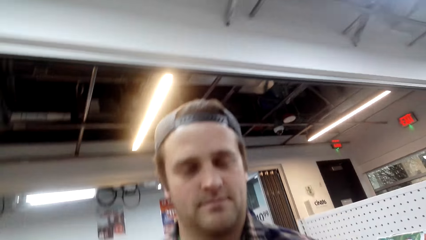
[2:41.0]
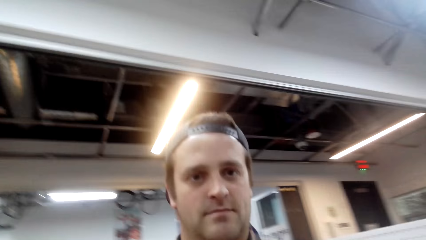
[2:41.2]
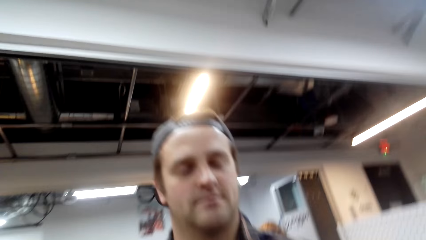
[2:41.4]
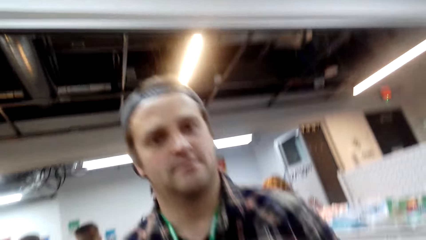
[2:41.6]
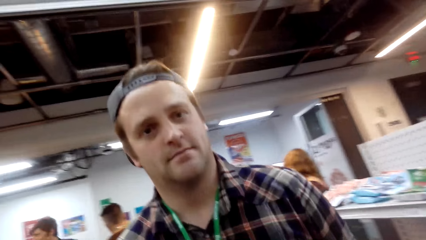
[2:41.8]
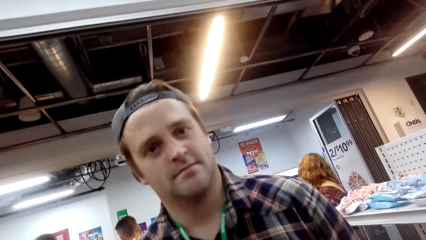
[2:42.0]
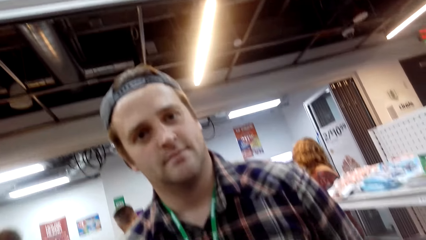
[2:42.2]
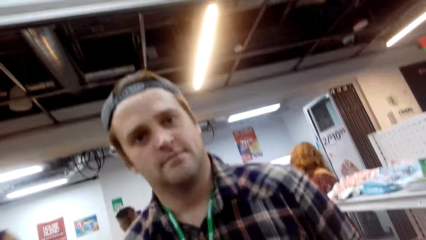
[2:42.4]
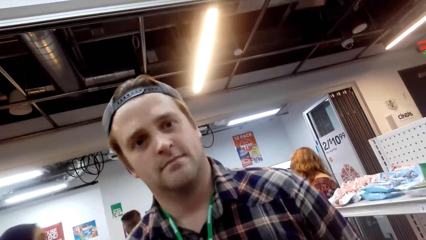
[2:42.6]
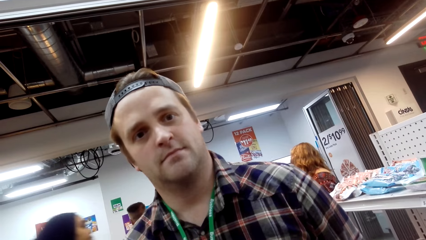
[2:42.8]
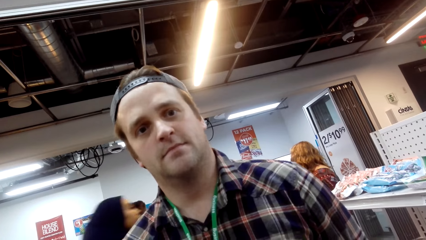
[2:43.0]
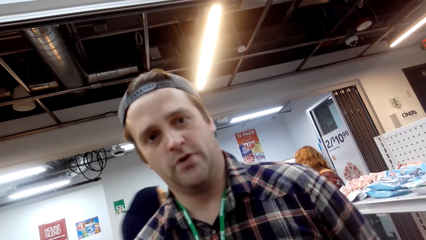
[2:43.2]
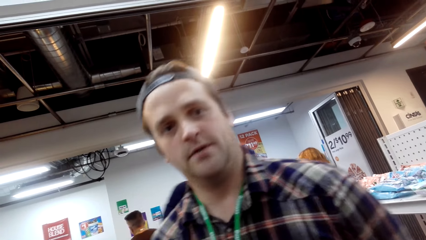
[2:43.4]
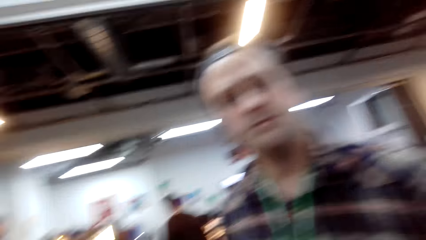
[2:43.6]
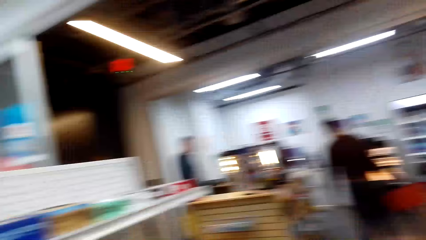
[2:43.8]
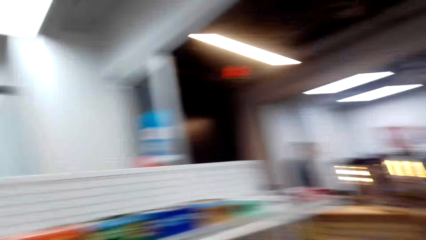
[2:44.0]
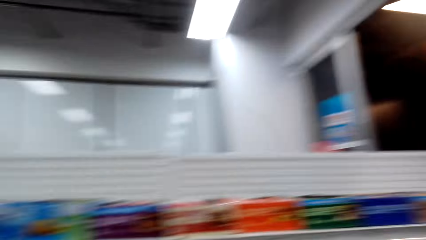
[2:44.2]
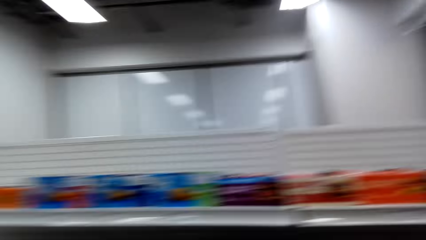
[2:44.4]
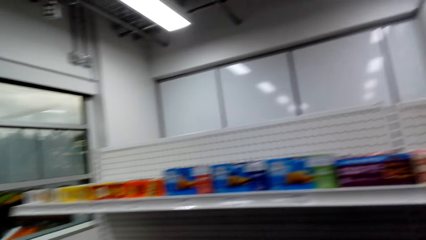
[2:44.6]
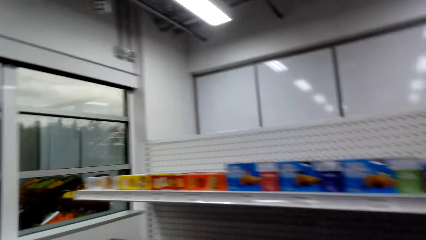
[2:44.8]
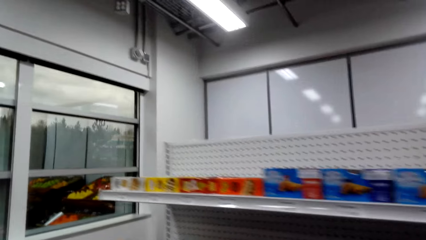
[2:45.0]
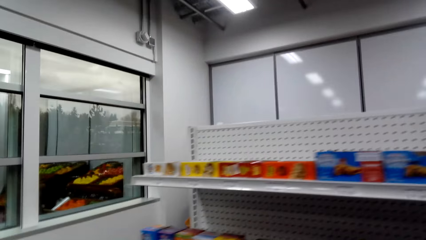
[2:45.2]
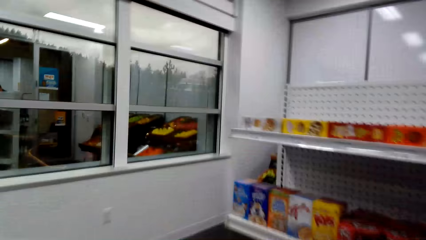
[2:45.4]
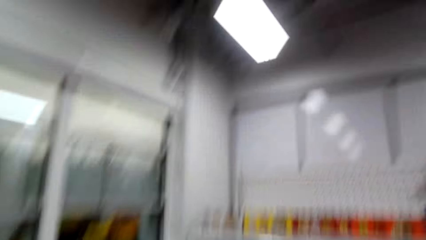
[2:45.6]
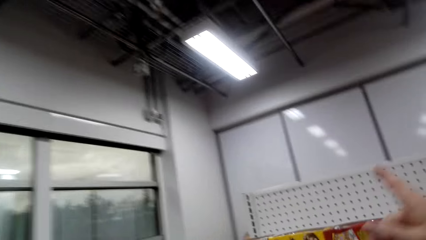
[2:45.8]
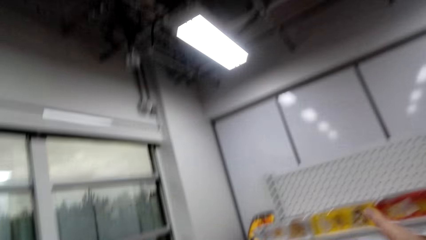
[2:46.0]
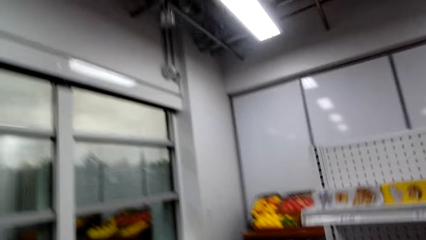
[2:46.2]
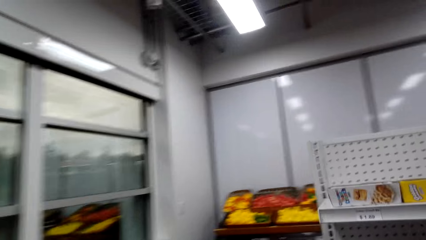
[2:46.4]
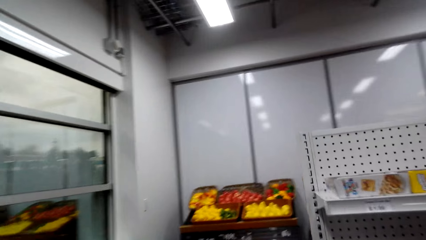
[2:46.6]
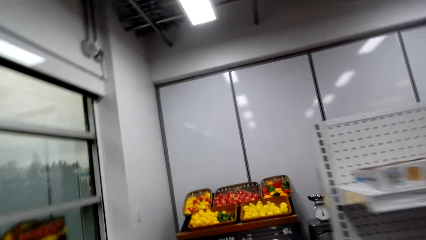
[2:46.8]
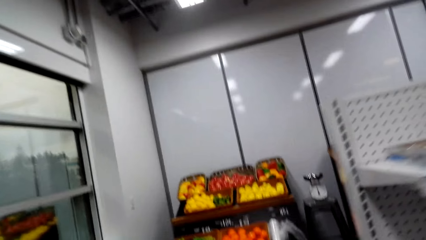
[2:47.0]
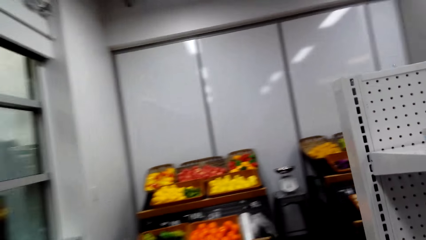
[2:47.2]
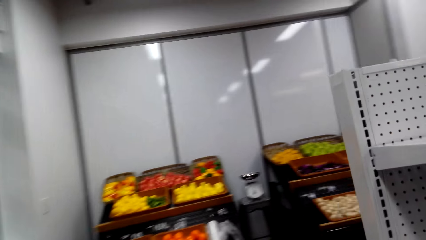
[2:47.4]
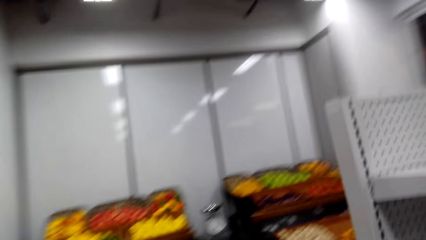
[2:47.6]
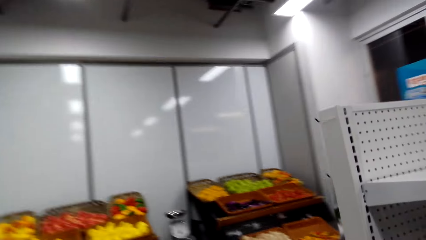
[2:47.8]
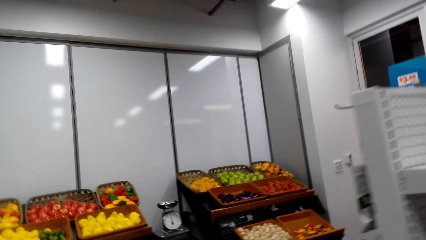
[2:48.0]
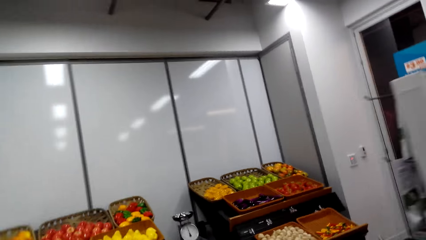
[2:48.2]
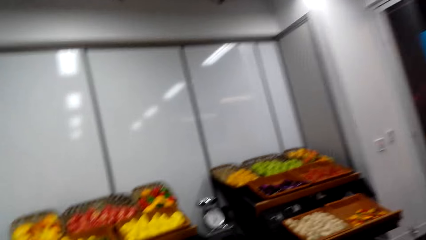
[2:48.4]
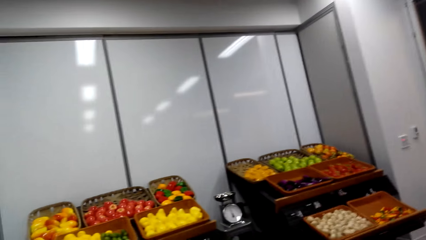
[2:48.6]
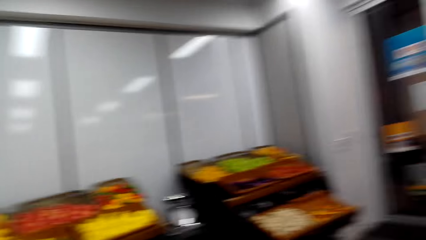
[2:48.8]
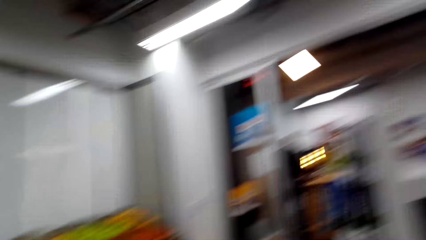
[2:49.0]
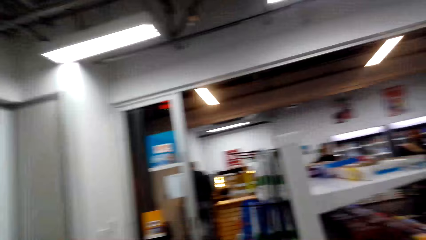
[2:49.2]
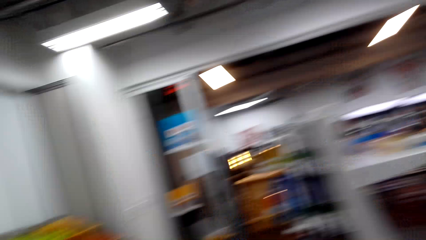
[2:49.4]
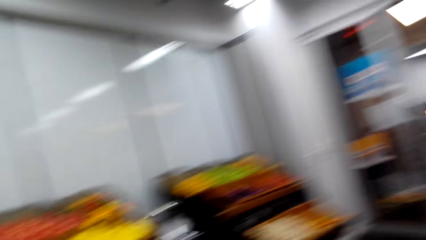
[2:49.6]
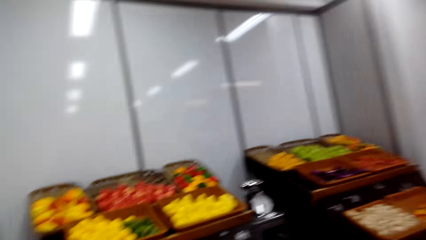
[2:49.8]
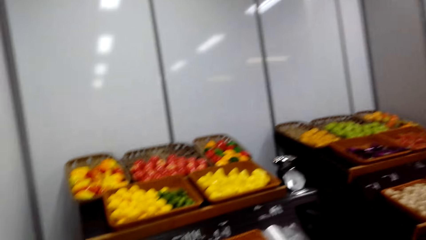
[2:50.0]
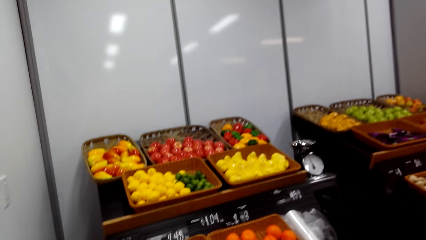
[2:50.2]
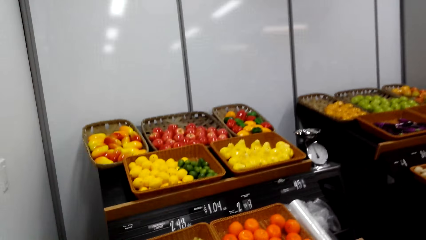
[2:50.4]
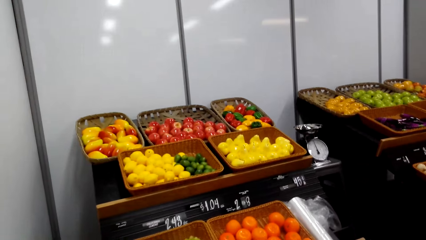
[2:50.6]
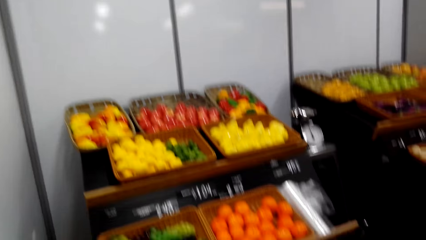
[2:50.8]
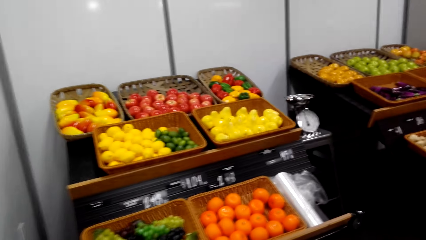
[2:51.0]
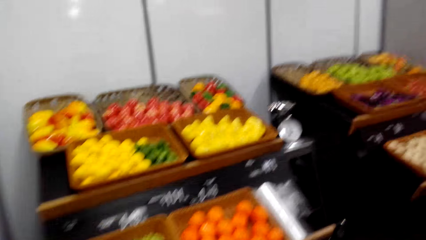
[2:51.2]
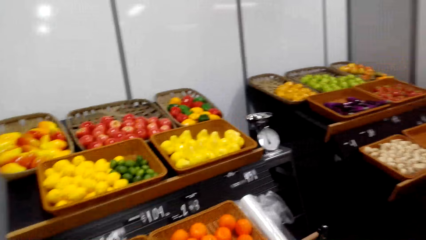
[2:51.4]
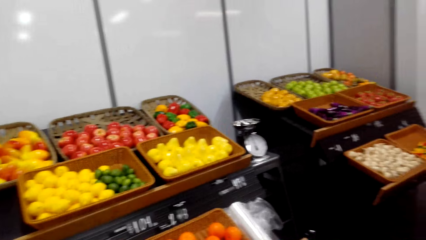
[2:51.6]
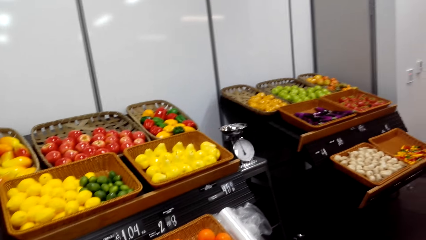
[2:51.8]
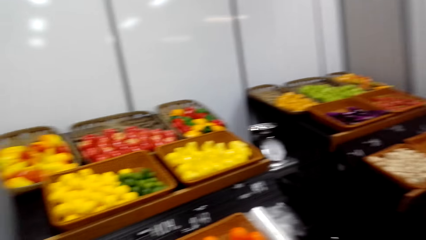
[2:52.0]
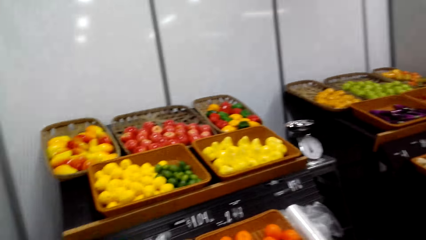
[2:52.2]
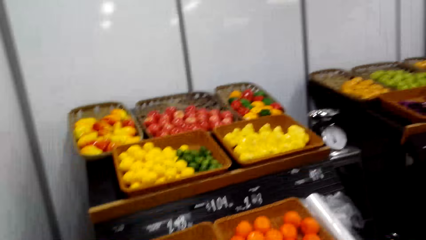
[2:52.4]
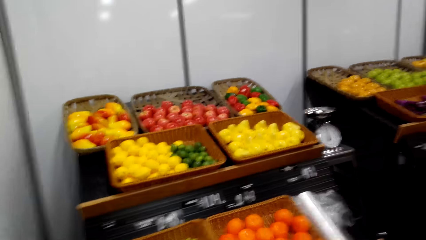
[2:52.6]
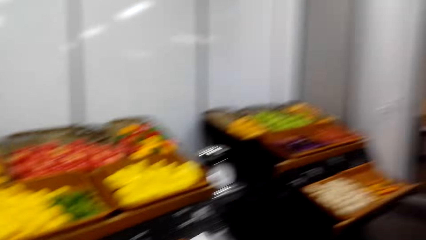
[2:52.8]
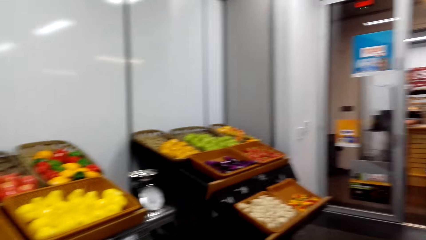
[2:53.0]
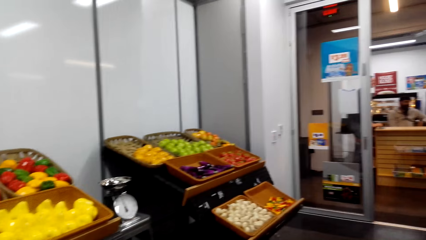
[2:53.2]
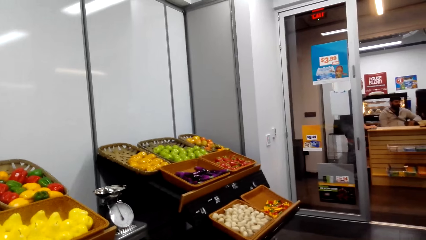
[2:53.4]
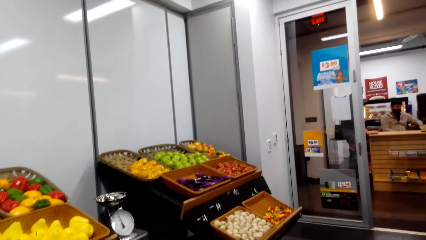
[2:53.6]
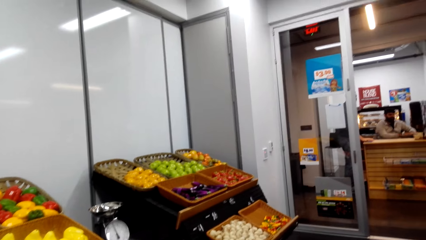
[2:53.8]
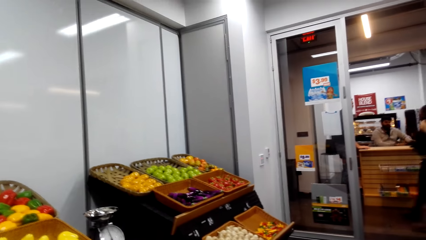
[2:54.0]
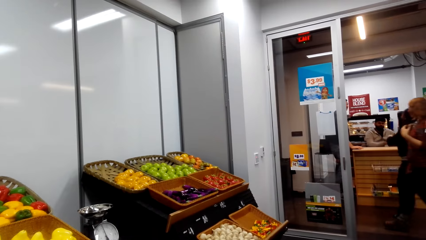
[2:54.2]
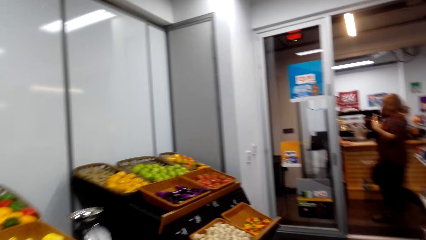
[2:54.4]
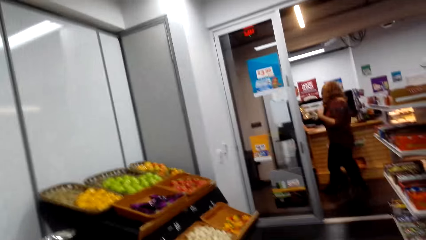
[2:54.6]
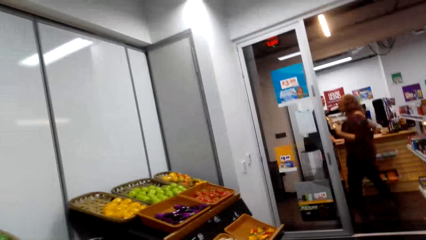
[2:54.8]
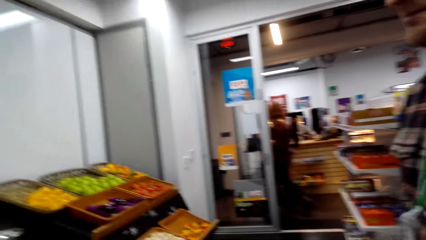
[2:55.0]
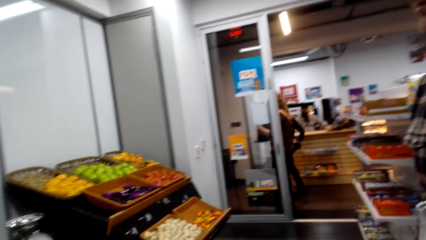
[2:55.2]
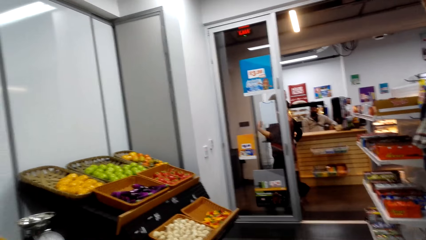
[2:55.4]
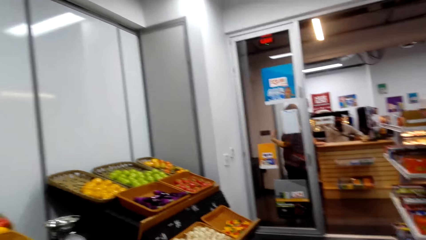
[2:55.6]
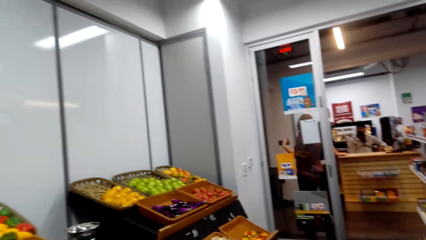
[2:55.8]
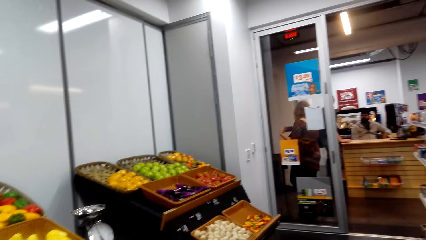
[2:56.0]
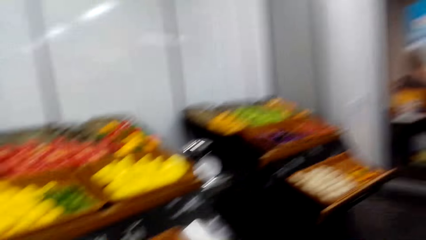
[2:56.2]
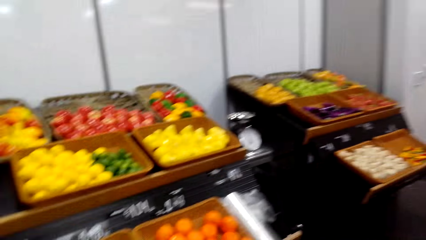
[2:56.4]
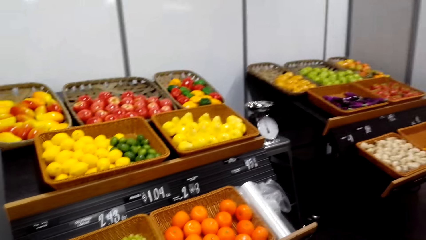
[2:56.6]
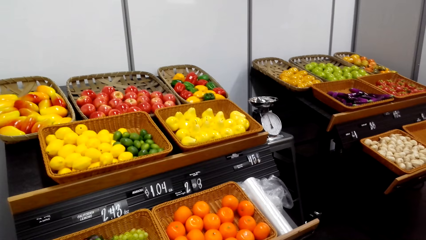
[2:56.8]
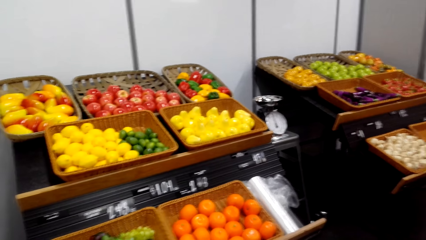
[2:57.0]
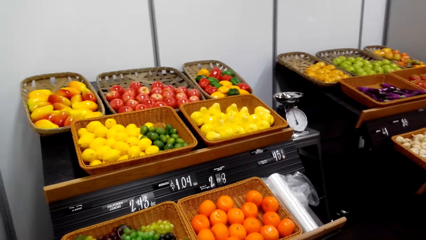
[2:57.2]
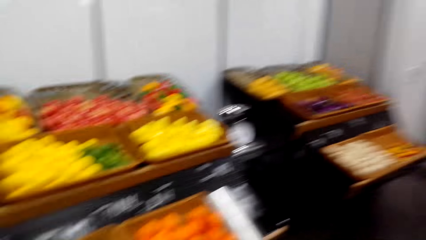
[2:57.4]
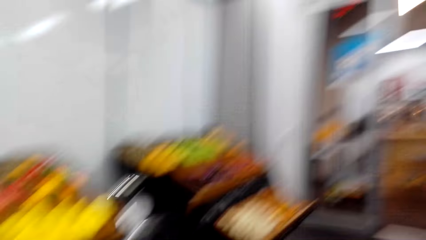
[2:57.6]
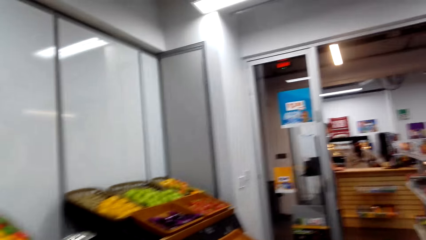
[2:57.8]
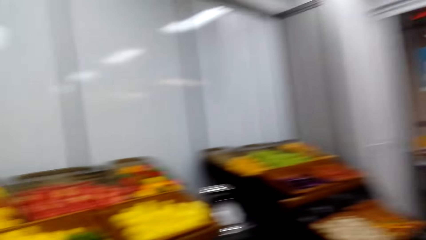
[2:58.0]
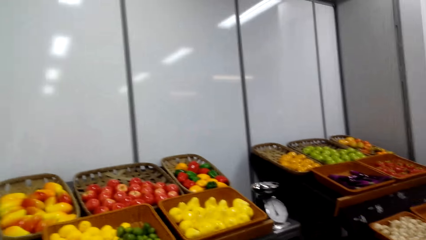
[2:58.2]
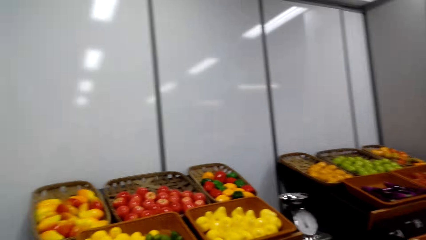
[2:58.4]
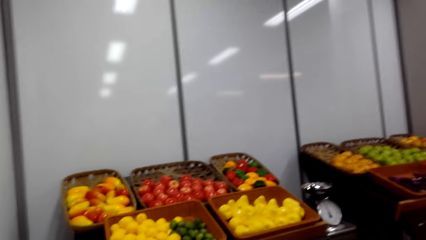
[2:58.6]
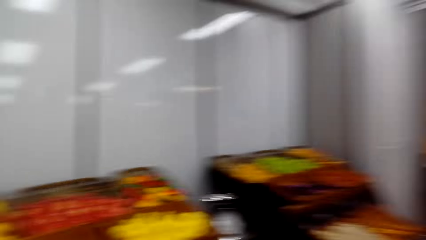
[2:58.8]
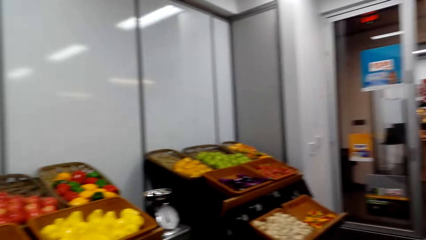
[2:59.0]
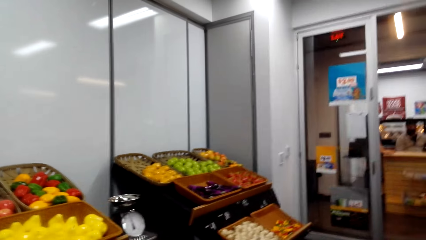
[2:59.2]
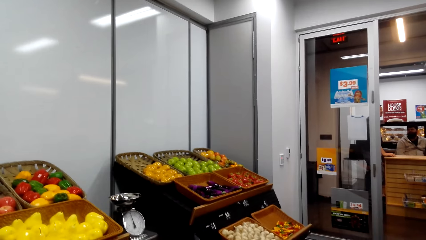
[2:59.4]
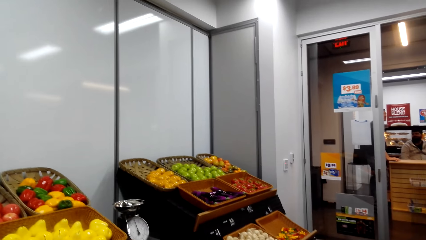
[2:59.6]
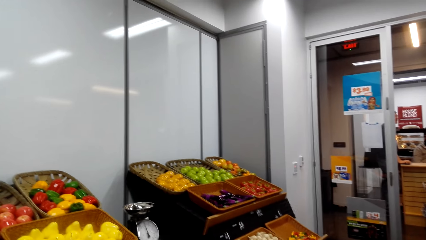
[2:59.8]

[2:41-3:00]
The camera wearer walks in the store. They look at the fruits.
